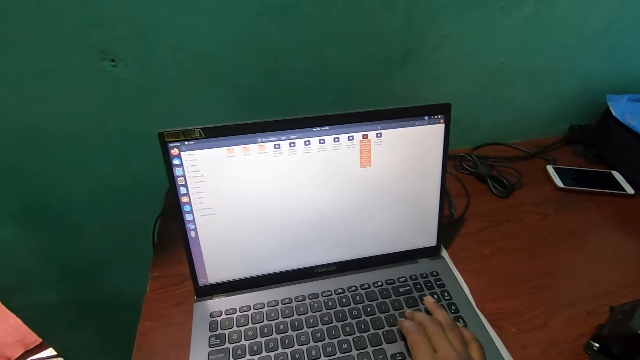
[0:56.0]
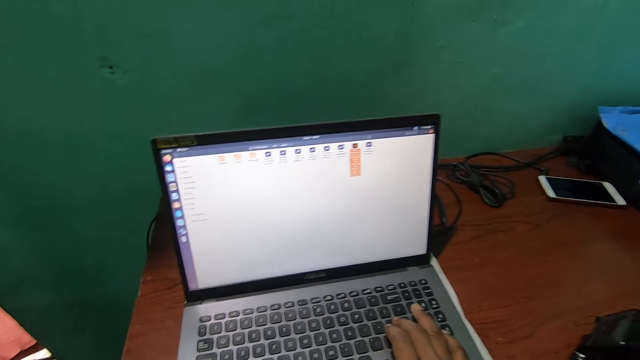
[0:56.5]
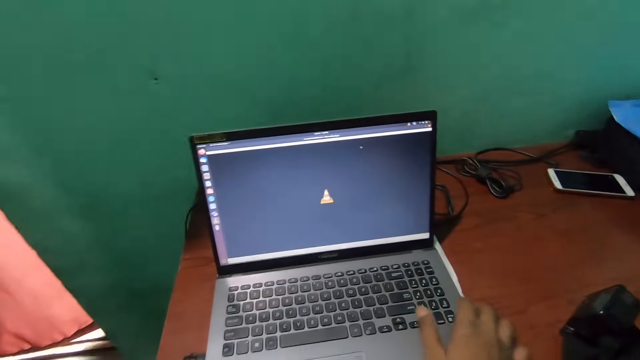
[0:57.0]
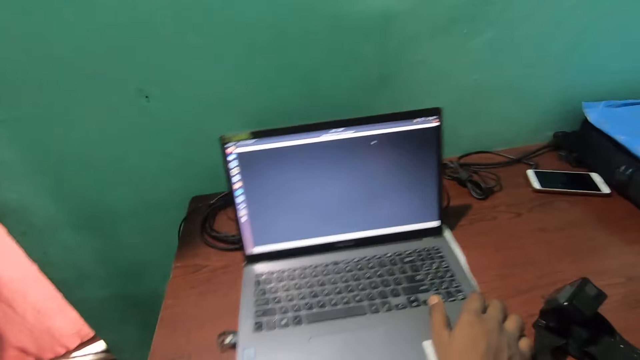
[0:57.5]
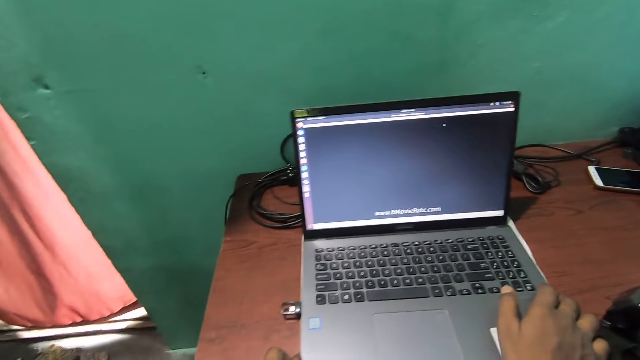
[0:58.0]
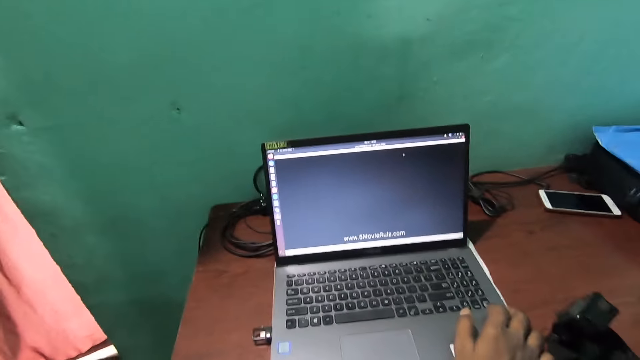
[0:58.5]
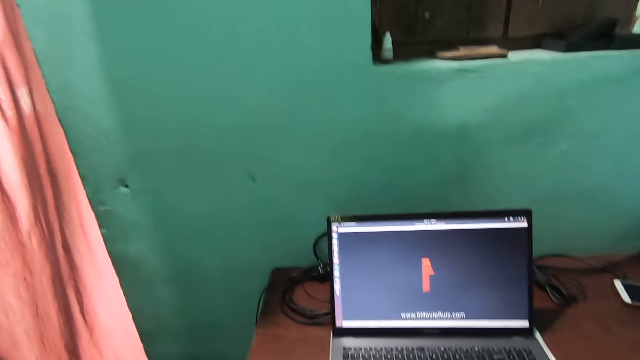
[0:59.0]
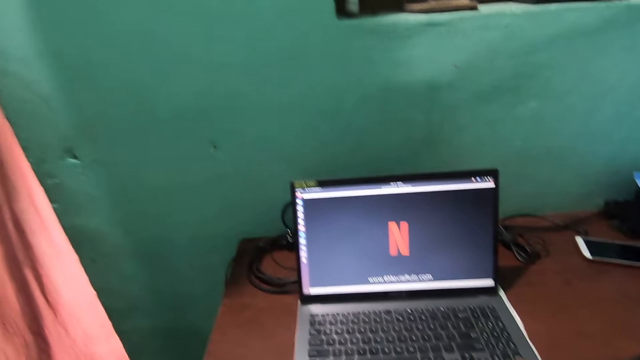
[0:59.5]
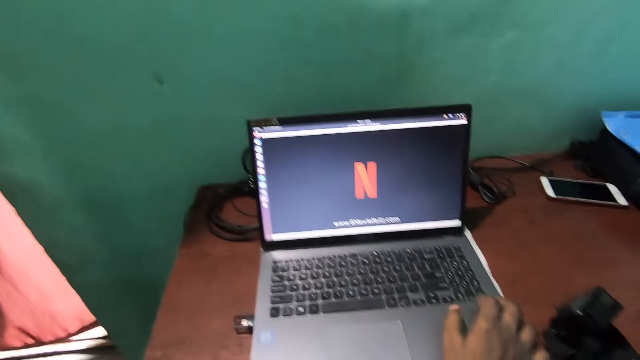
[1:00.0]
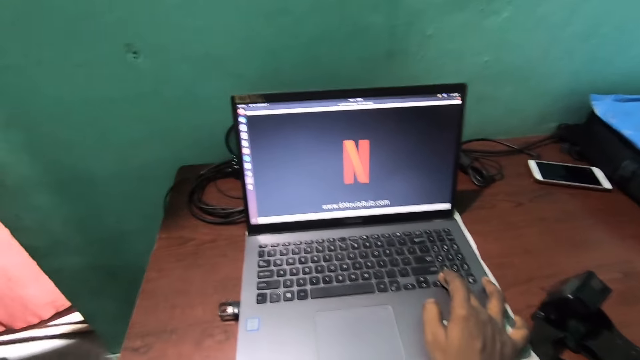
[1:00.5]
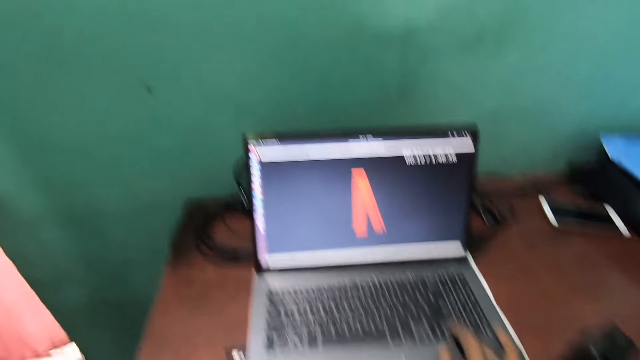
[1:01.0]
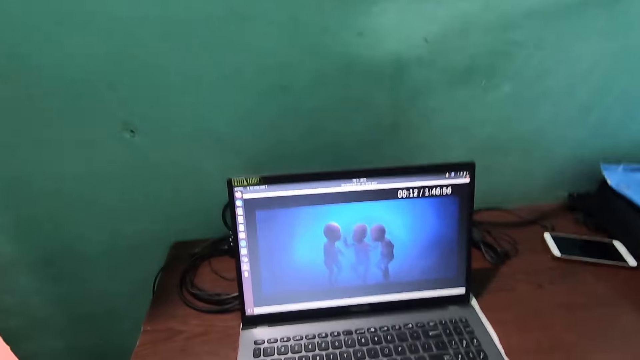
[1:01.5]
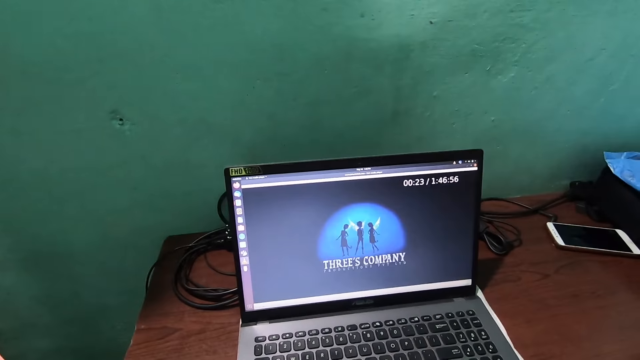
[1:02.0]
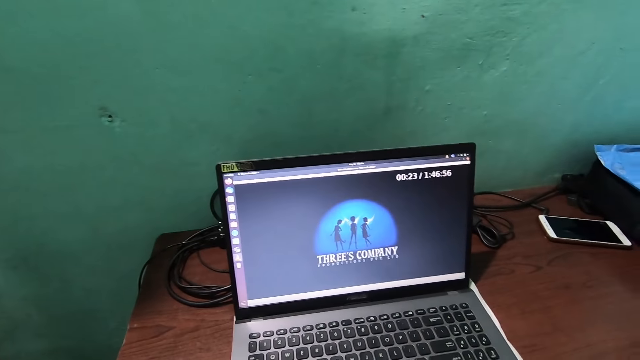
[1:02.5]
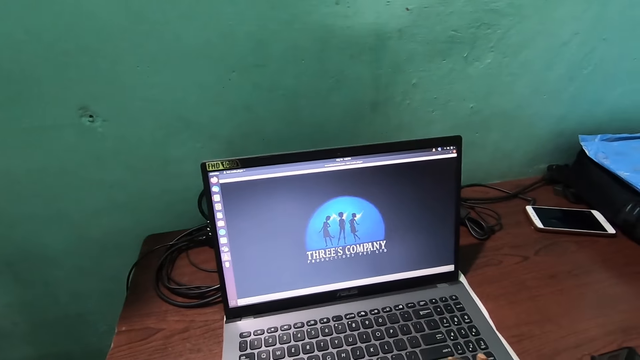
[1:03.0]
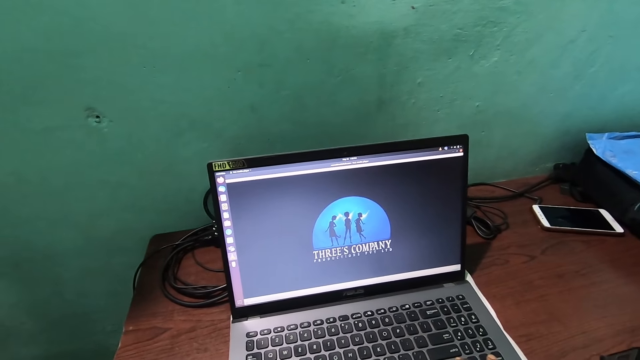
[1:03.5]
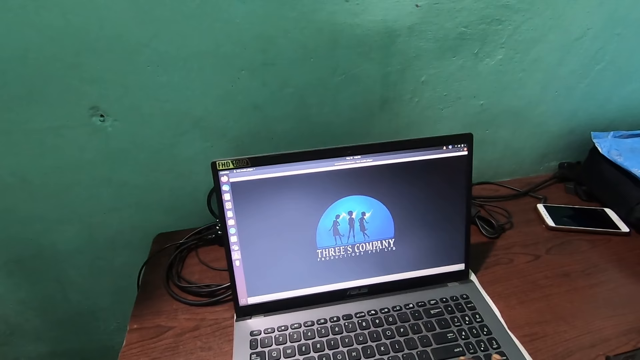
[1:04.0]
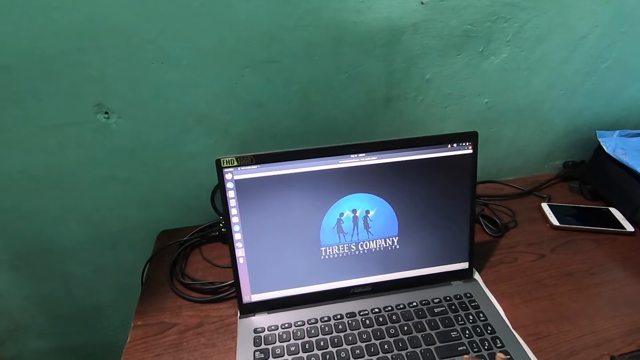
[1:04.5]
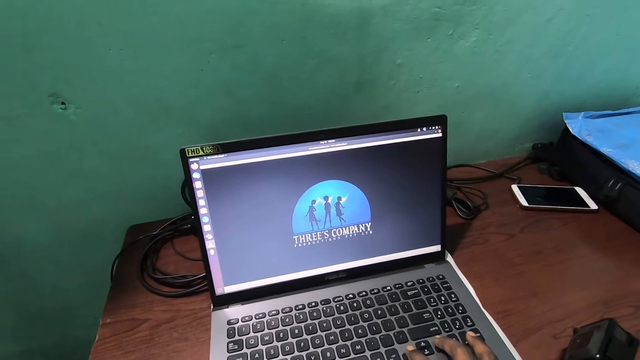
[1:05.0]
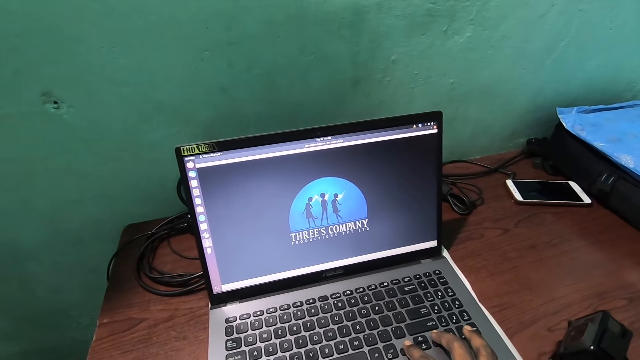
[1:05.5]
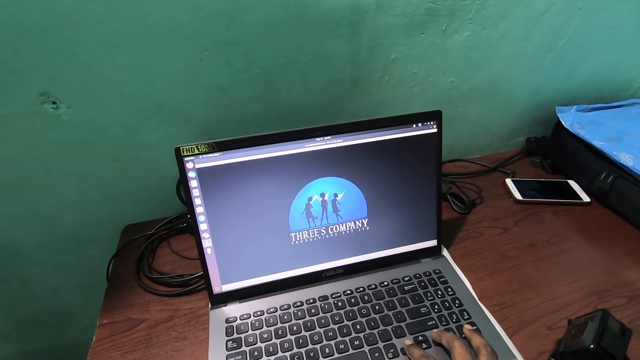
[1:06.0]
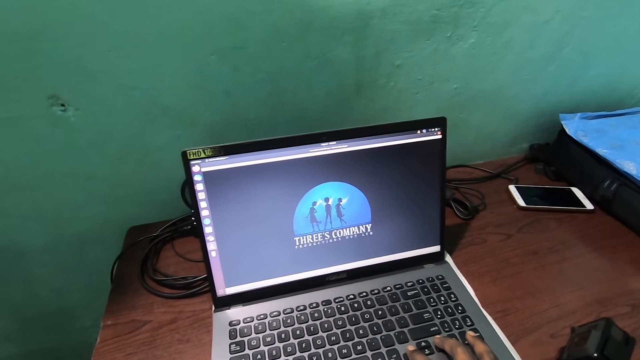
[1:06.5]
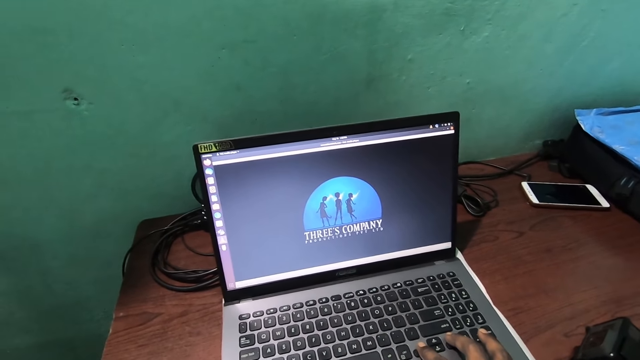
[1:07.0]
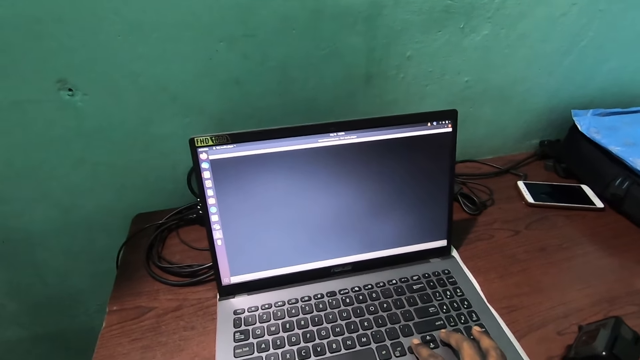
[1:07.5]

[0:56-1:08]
The camera wearer moves the laptop on the desk with both hands.

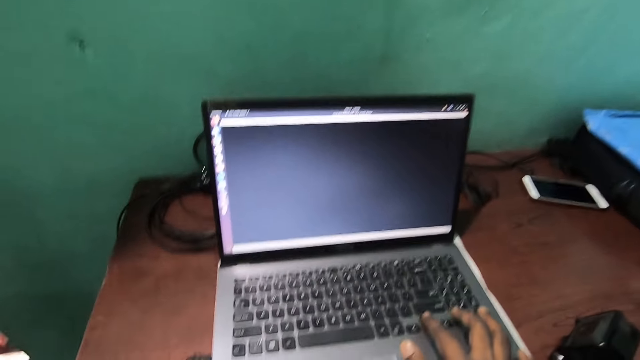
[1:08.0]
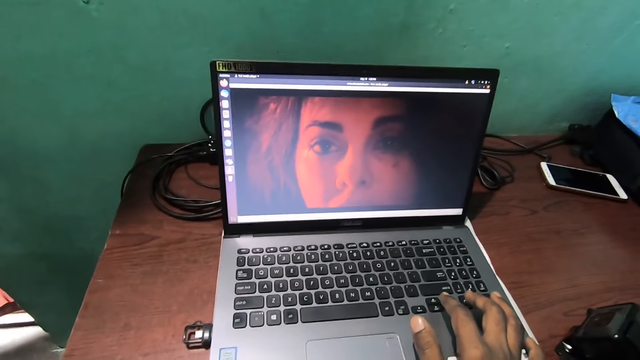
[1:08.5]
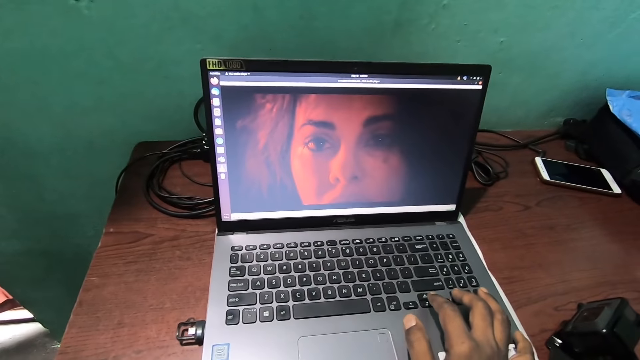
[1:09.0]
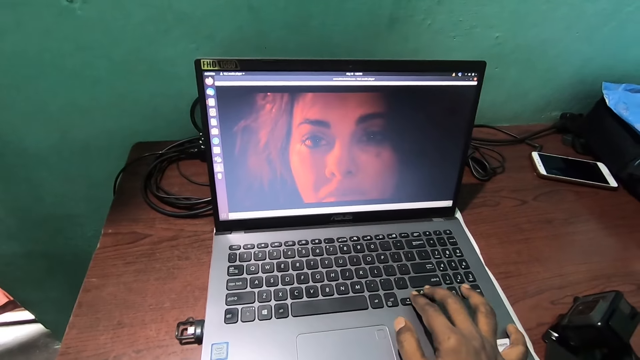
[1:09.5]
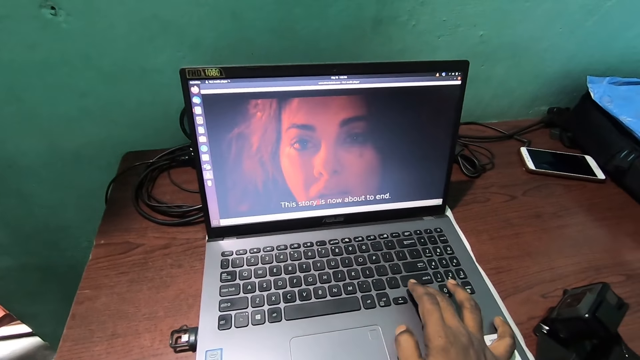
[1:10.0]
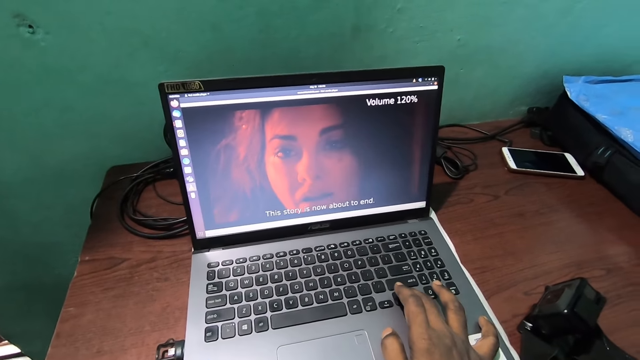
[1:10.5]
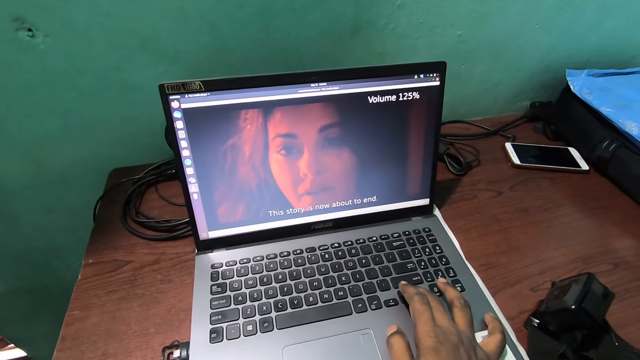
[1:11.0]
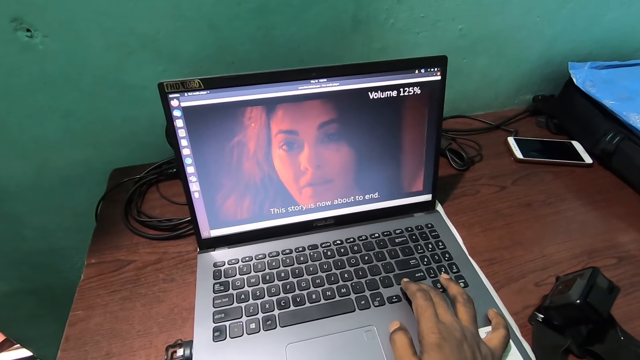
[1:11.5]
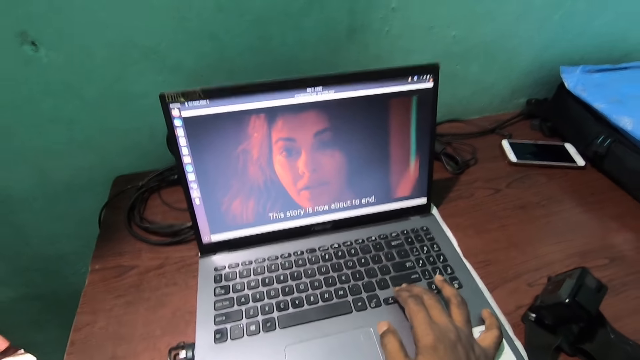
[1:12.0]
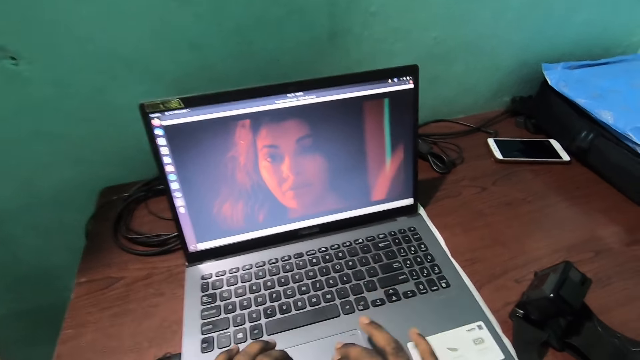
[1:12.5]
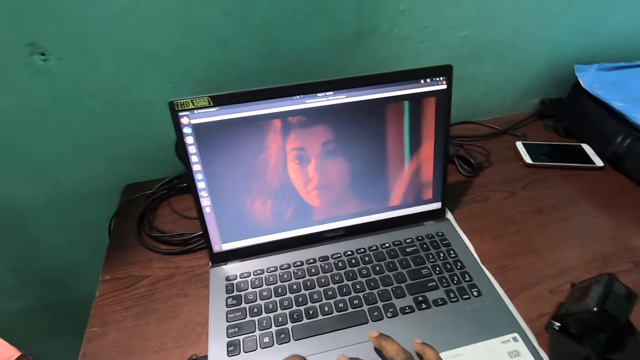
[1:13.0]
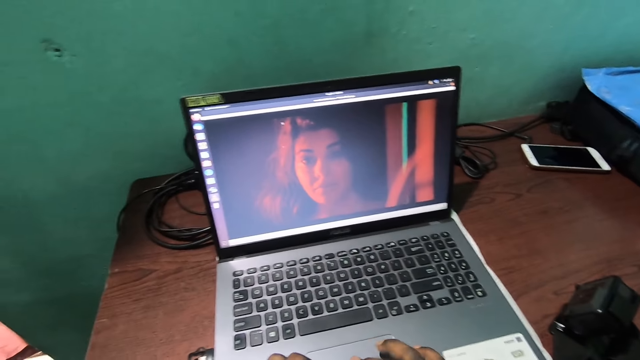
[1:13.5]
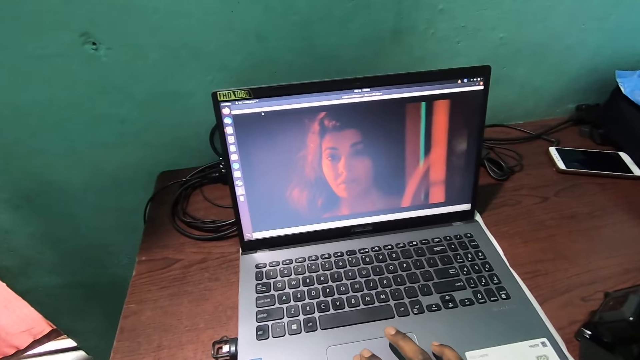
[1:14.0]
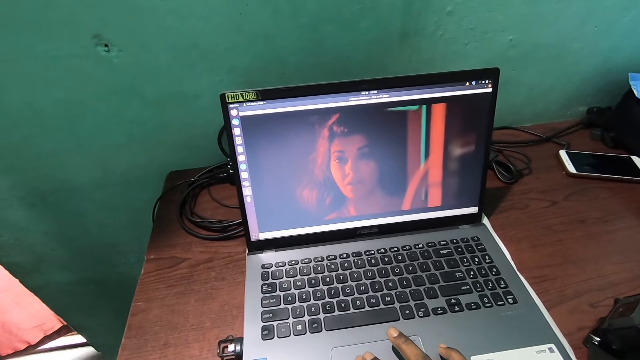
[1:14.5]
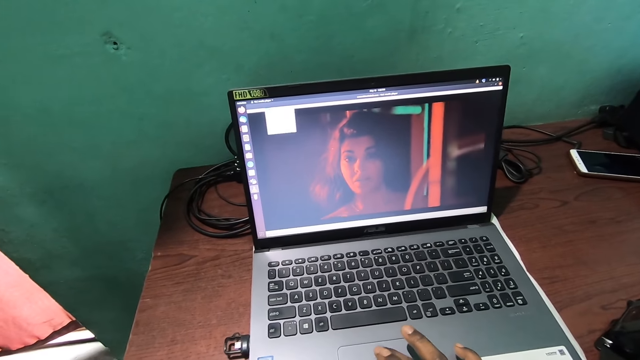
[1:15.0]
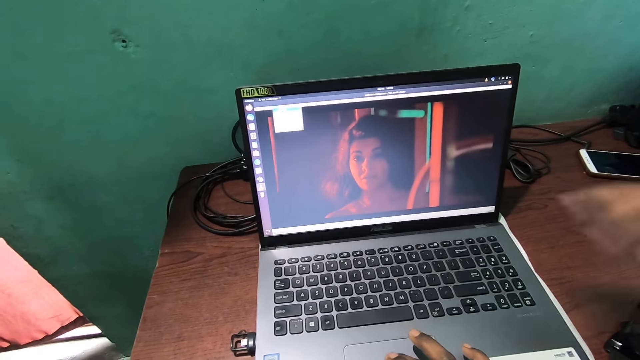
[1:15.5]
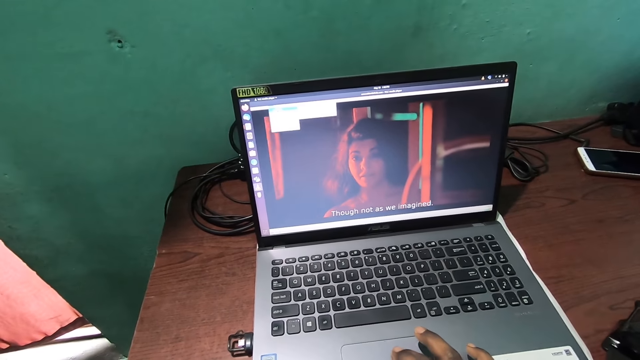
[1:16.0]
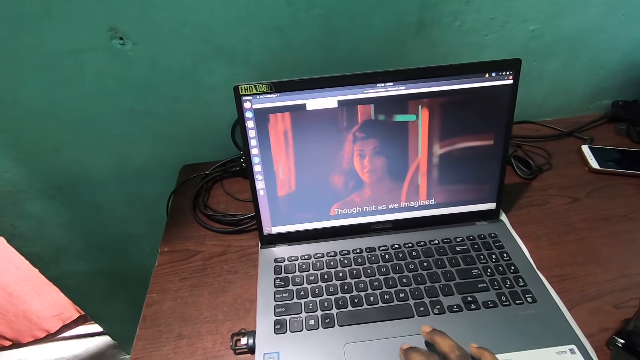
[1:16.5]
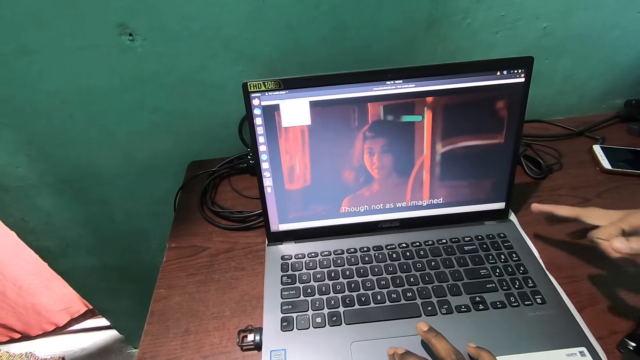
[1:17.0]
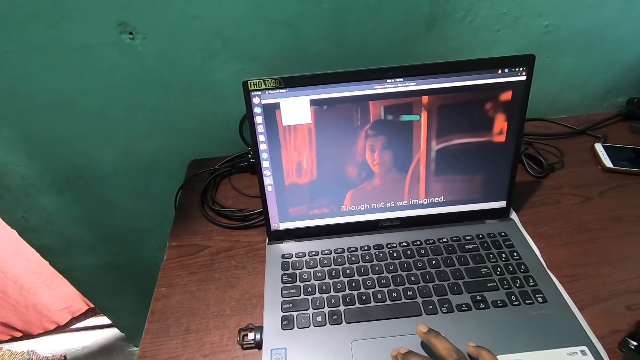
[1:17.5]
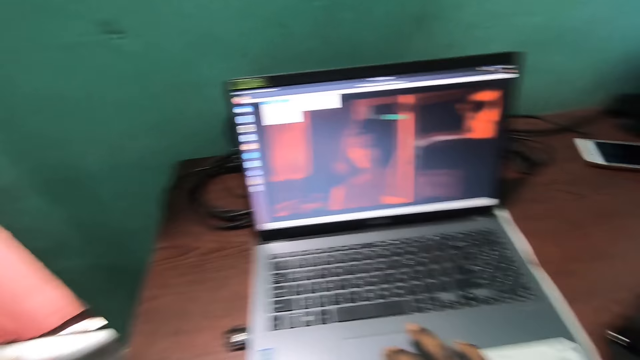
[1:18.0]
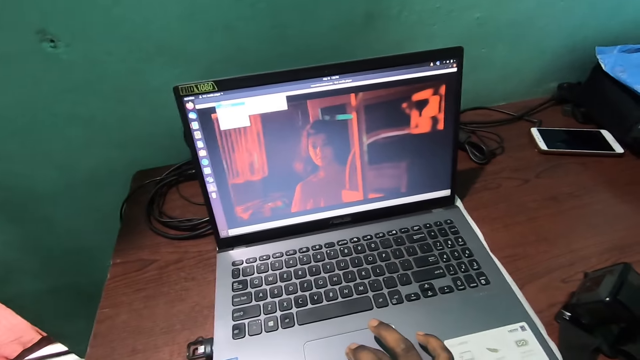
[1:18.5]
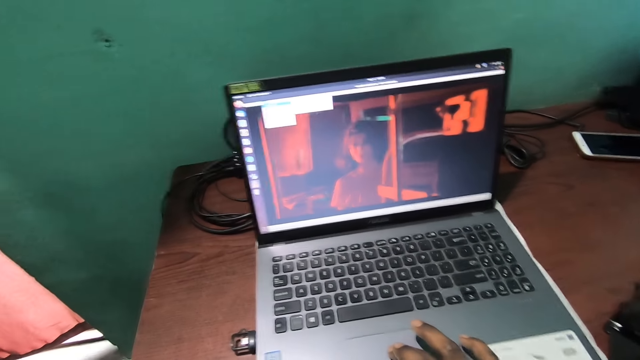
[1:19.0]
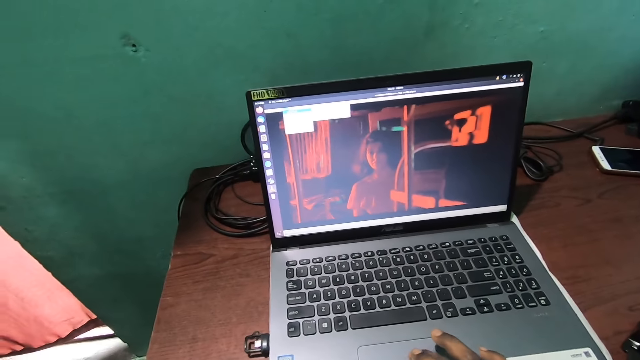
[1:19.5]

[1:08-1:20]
The camera wearer clicks a button on the laptop. They operate the laptop with both hands.
